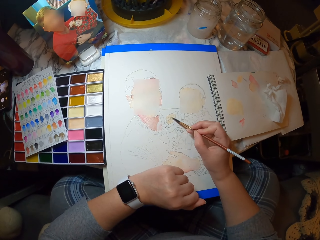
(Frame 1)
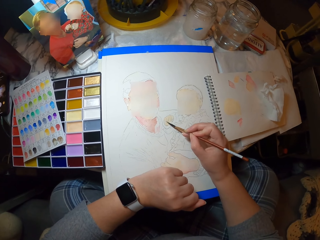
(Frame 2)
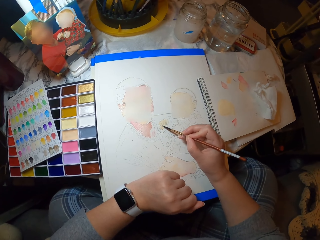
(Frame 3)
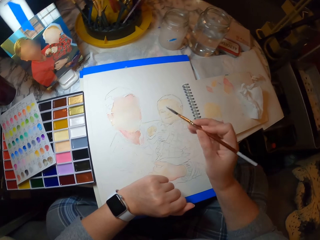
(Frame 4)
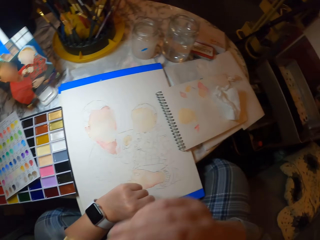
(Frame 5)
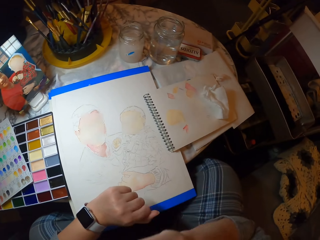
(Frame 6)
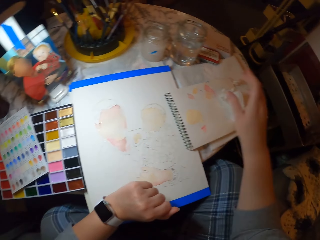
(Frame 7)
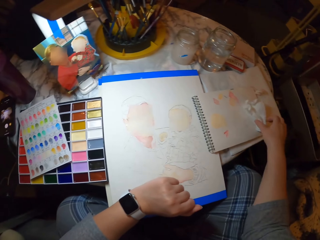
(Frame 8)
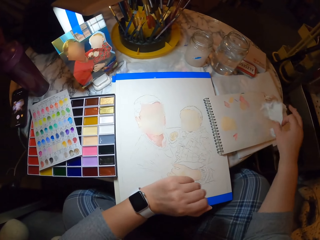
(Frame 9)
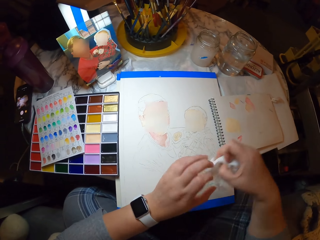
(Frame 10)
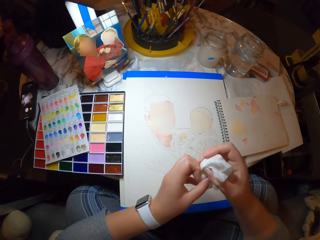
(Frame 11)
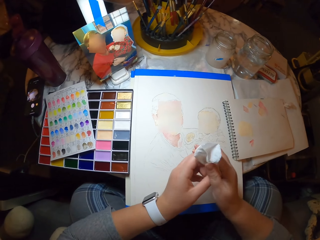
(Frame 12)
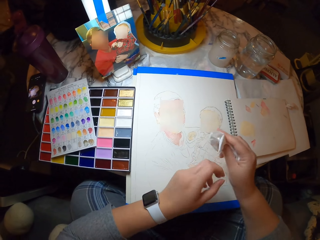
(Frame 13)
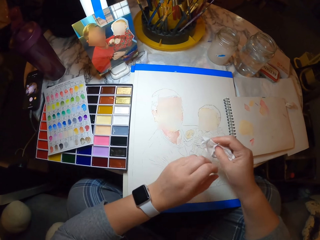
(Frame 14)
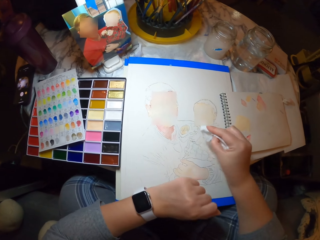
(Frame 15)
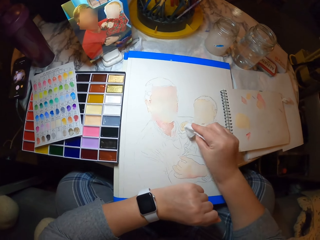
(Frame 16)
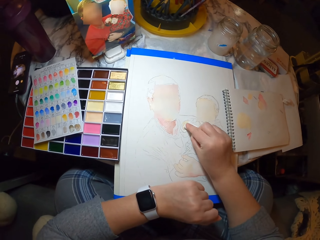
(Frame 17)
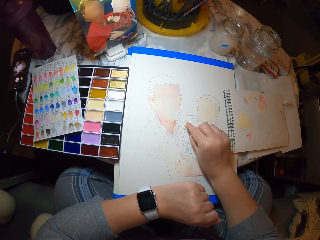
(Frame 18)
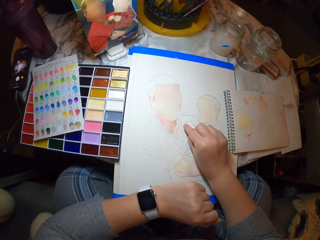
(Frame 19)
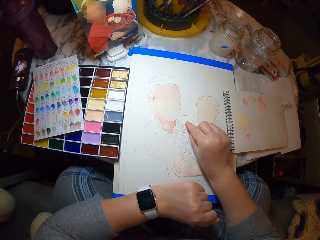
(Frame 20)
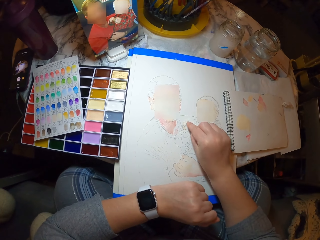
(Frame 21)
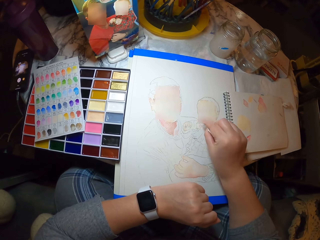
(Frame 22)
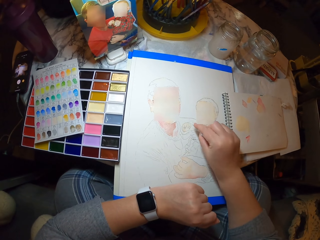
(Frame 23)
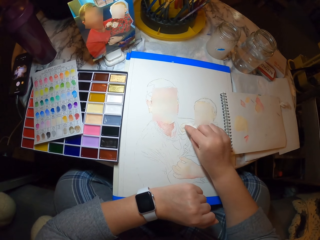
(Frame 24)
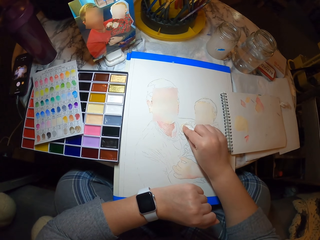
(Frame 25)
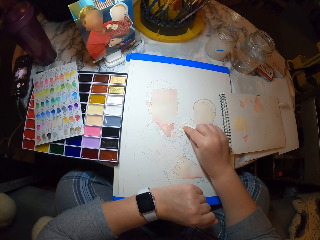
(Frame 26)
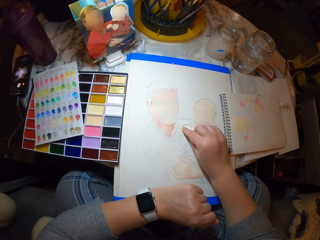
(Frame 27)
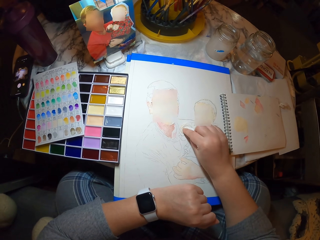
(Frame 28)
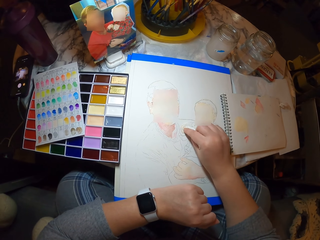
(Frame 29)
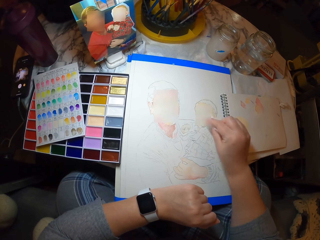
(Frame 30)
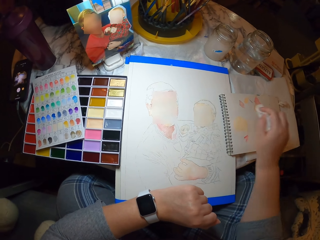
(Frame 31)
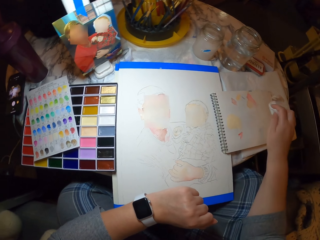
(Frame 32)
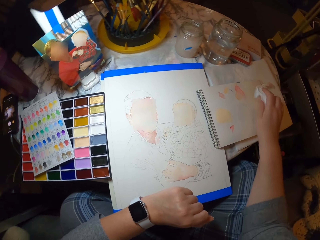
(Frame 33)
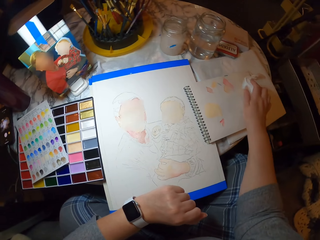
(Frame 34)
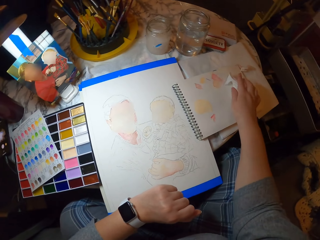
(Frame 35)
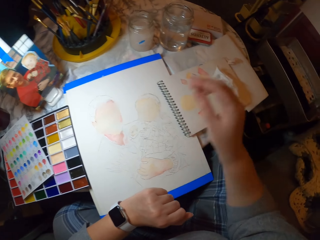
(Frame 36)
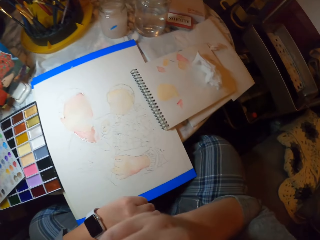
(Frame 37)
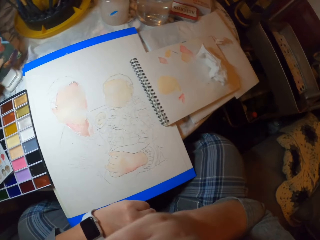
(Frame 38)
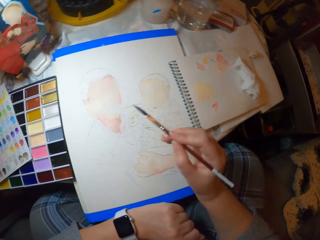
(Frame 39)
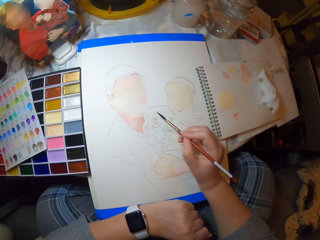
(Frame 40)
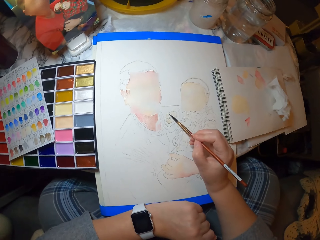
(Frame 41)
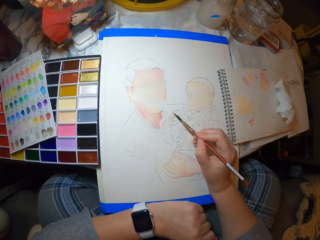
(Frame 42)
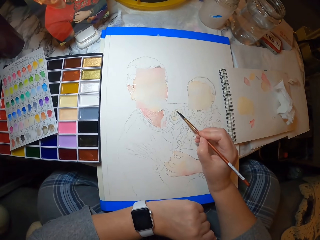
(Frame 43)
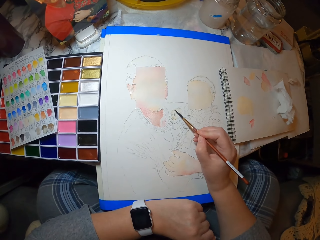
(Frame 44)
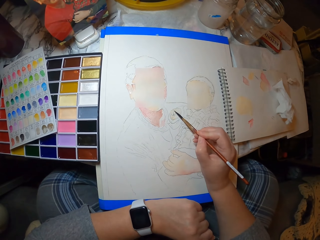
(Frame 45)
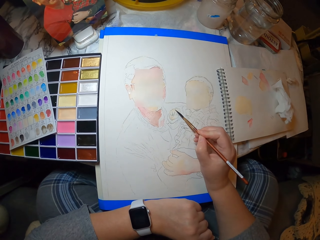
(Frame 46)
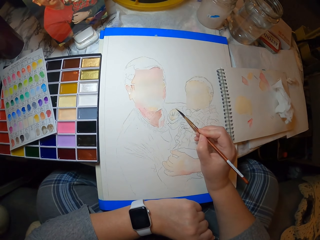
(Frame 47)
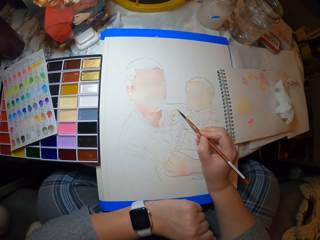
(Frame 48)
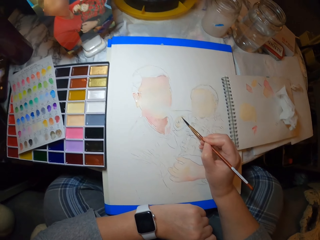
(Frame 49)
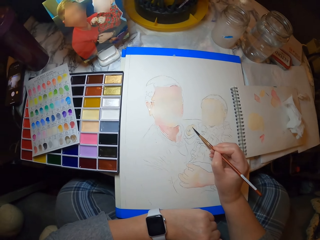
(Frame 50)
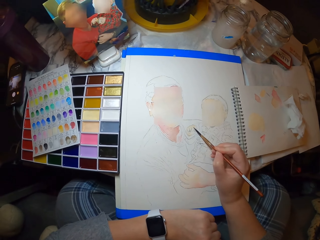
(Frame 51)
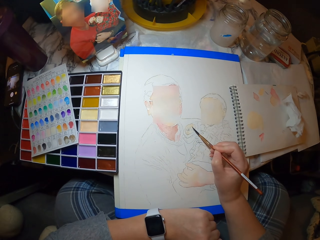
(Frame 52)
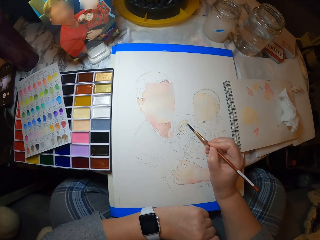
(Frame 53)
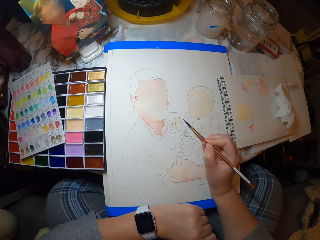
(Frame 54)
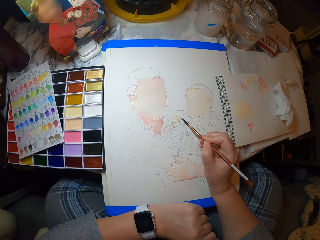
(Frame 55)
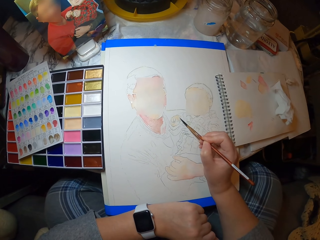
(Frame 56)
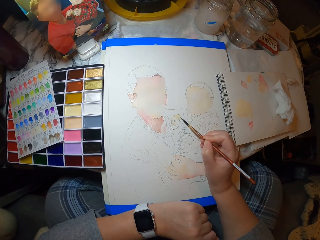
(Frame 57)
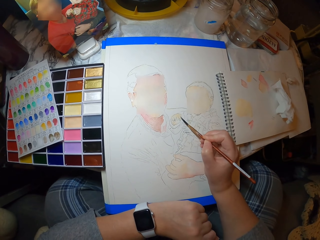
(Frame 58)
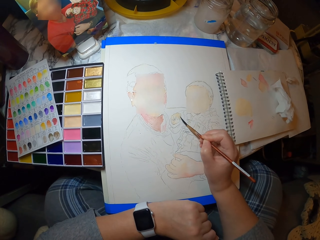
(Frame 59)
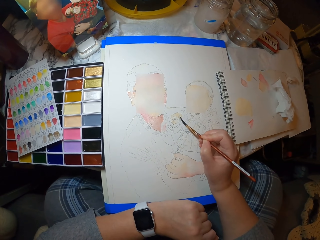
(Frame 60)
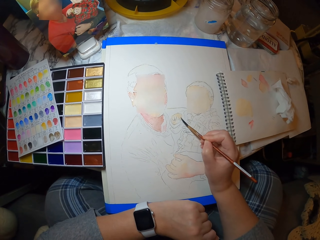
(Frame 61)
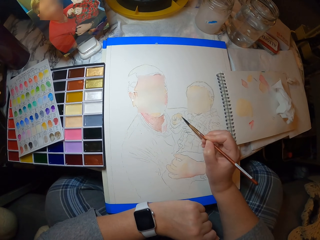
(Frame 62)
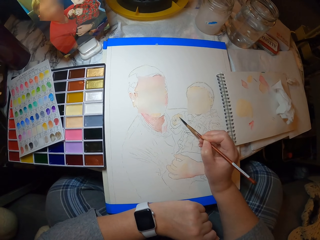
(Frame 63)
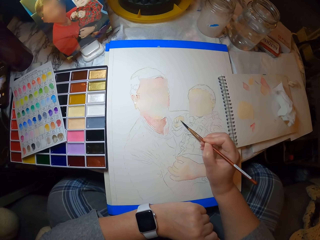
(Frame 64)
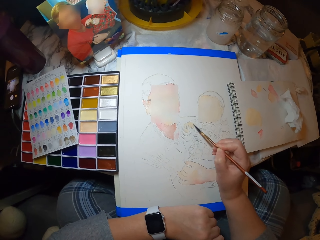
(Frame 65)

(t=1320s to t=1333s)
The camera wearer puts the brush on the mouth. They pick up the tissue or serviette on the table, fold the serviette on the hands, and wipe on the picture with the tissue paper. They put the brush on the table and place the tissue on the table. They take the brush and paint the picture on the paper with the paint brush.

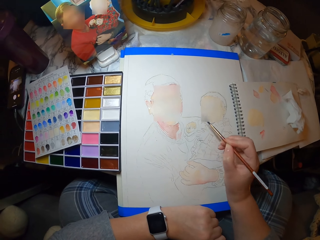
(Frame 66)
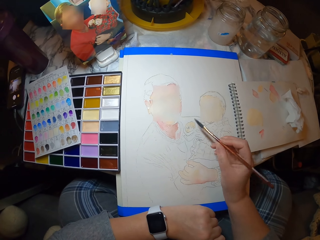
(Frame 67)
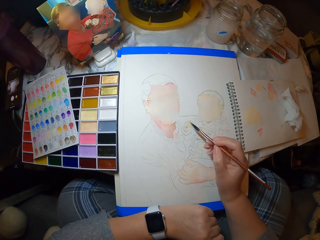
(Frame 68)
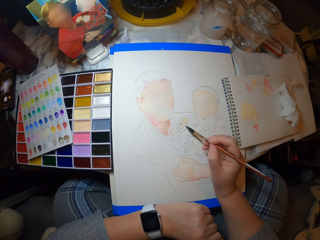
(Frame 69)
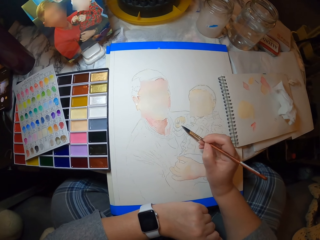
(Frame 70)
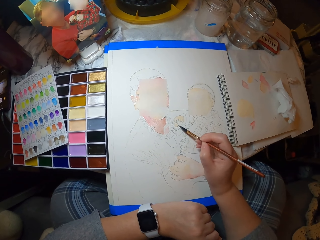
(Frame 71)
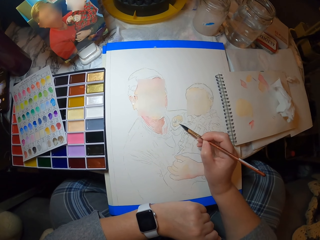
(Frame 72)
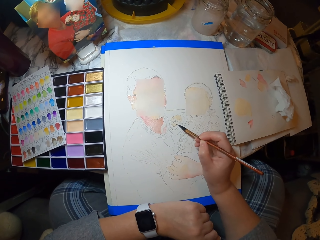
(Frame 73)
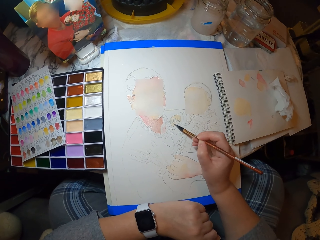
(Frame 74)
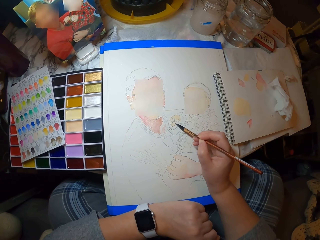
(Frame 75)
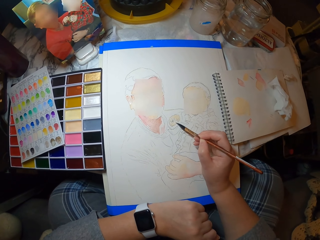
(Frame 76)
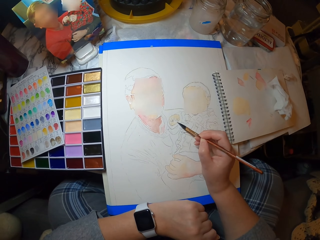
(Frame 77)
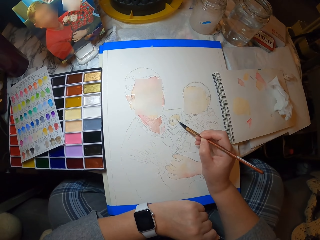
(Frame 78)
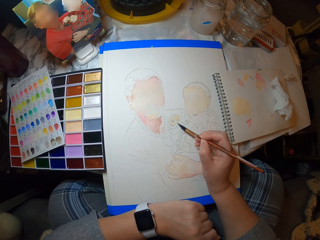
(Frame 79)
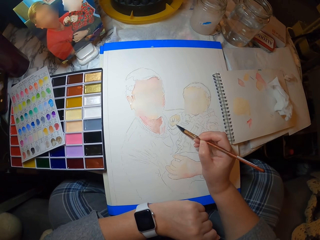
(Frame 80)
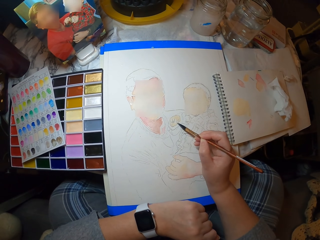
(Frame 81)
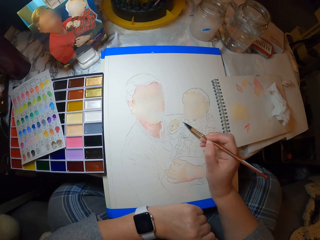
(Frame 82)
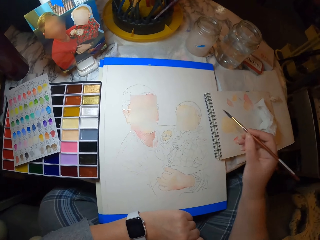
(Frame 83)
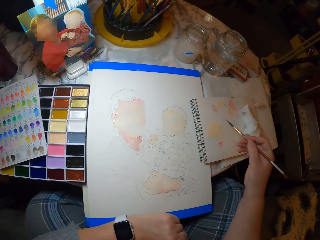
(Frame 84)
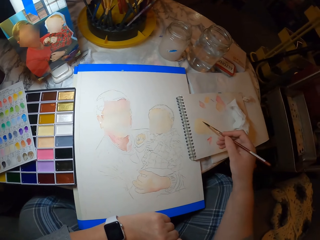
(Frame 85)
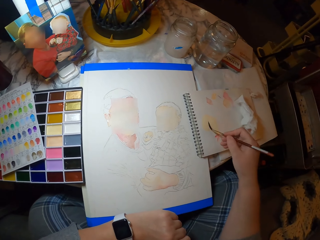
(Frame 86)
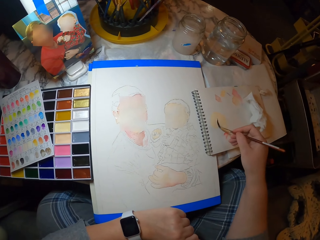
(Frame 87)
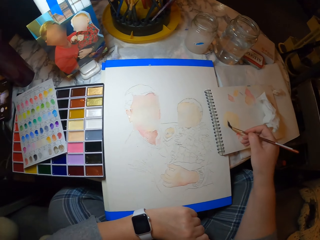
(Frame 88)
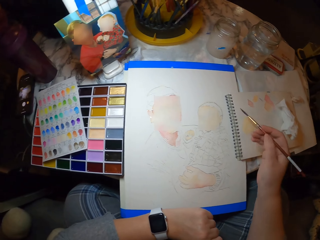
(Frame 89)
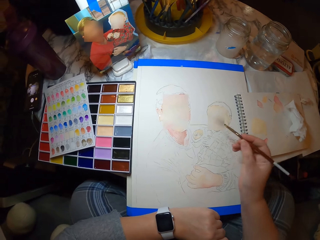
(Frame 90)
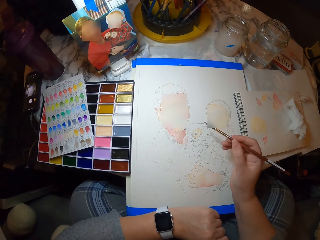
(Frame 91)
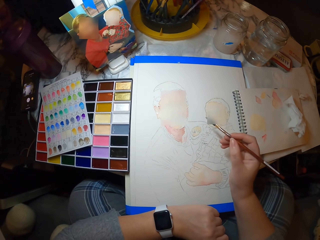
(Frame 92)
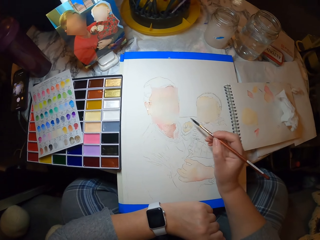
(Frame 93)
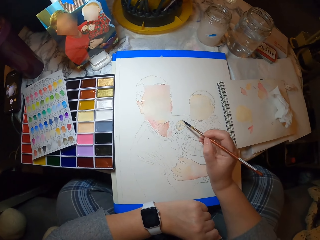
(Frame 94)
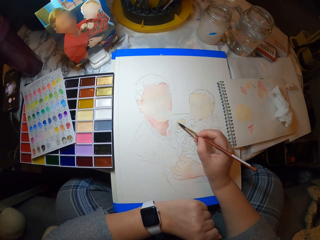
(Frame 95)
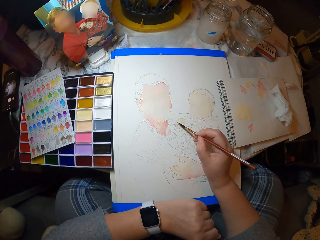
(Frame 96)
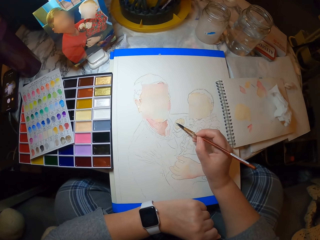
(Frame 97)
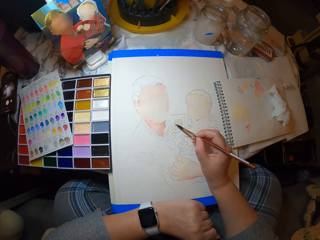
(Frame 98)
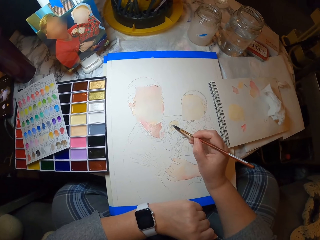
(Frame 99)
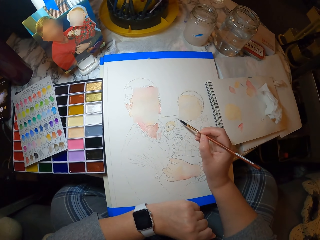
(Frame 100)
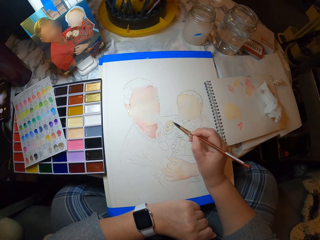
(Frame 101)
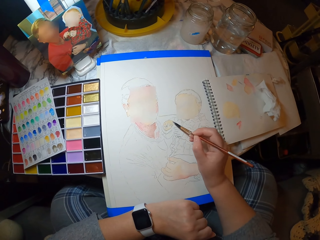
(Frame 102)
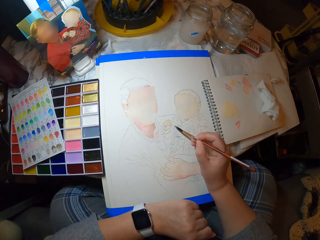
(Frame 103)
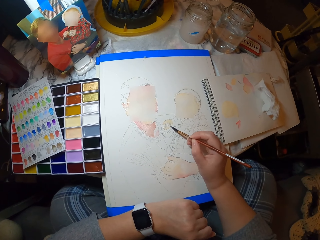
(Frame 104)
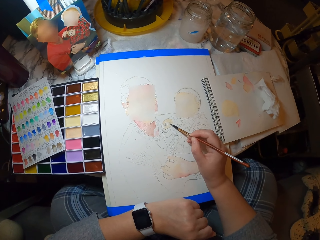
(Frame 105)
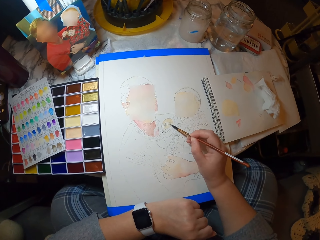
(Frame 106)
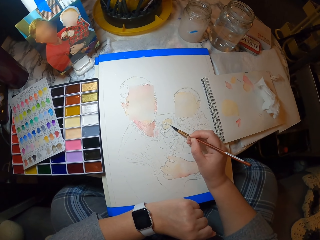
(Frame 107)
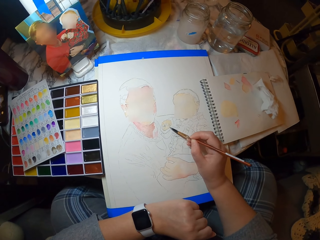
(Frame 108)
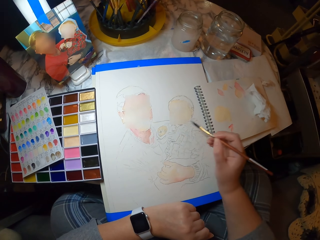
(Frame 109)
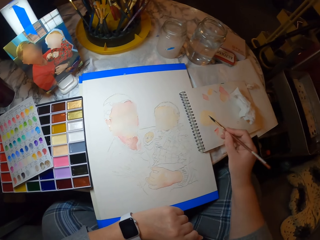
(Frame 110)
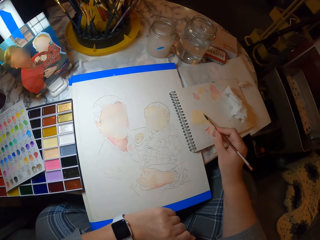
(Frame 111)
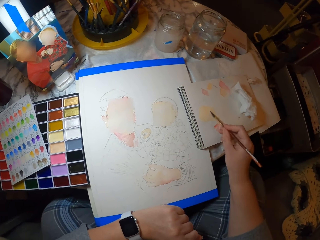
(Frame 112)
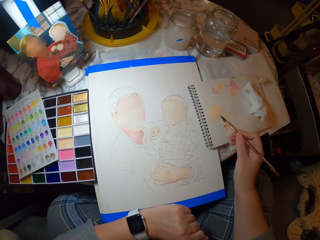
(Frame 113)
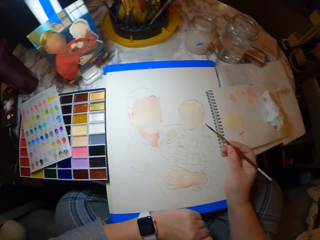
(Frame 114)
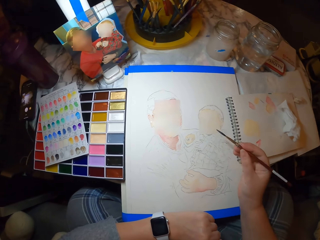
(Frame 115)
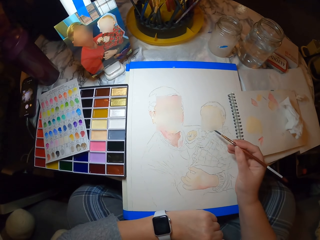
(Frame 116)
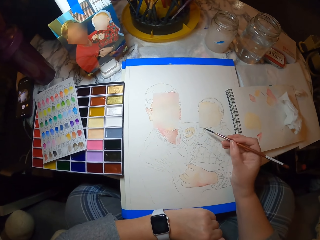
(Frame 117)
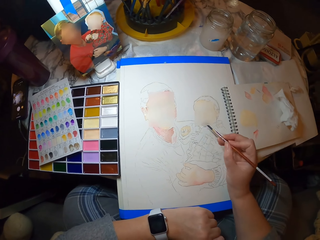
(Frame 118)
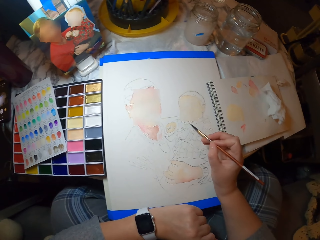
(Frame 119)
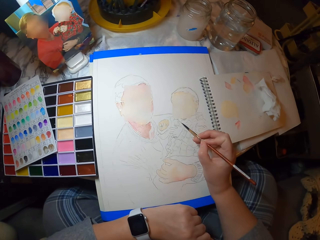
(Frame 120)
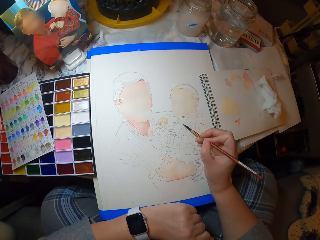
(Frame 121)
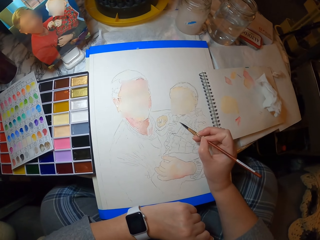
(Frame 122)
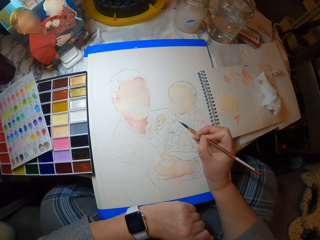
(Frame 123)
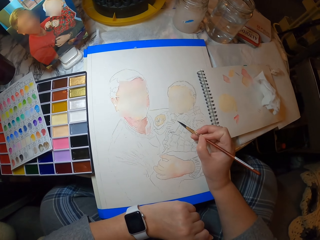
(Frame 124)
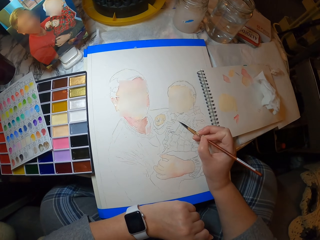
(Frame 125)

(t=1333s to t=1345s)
The camera wearer touches the paint on the book with the brush. They paint the picture on the paper with the paint brush. They touch the paint on the book with the brush and paint the picture on the paper with the paint brush.
